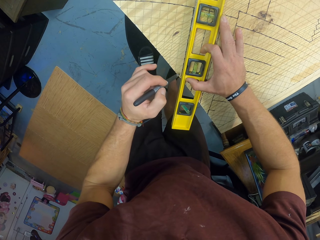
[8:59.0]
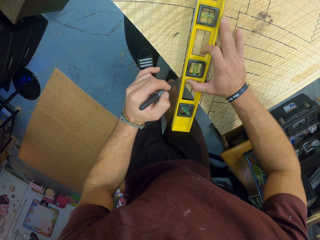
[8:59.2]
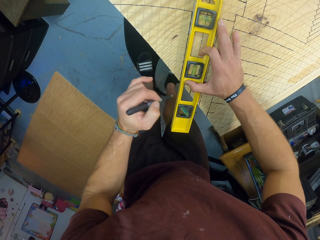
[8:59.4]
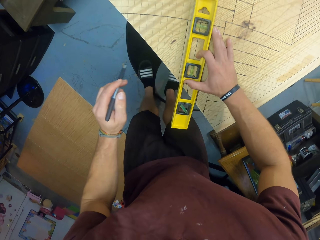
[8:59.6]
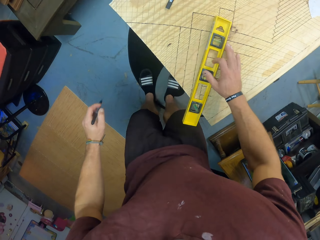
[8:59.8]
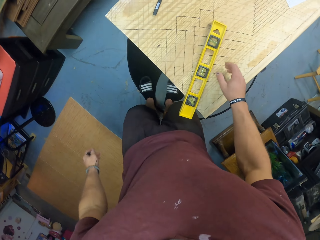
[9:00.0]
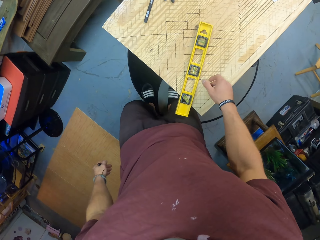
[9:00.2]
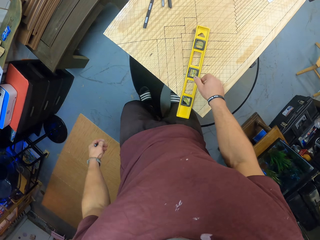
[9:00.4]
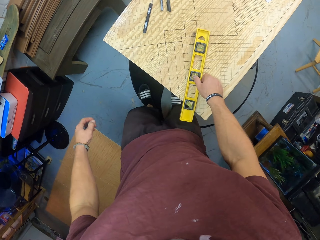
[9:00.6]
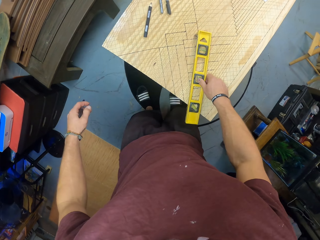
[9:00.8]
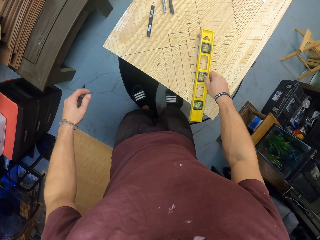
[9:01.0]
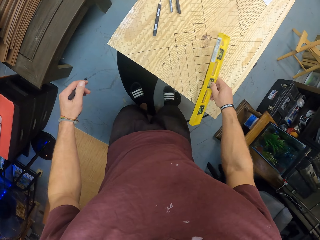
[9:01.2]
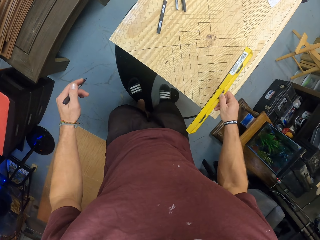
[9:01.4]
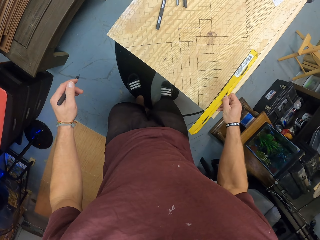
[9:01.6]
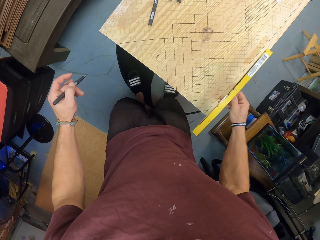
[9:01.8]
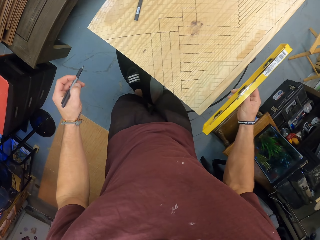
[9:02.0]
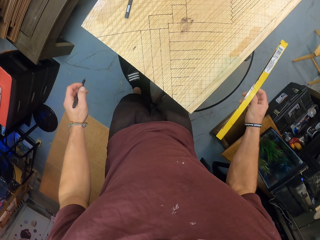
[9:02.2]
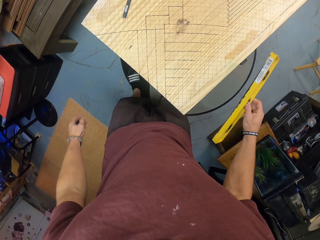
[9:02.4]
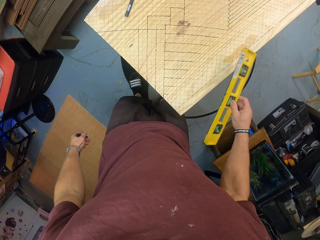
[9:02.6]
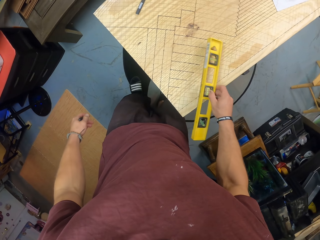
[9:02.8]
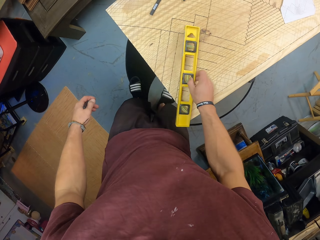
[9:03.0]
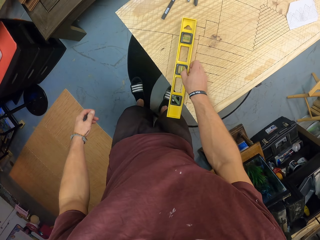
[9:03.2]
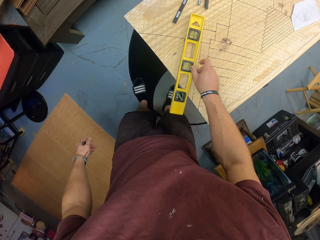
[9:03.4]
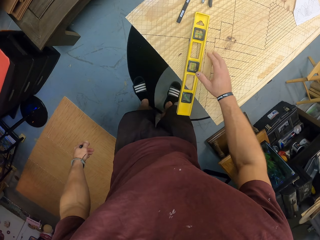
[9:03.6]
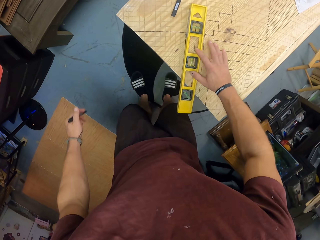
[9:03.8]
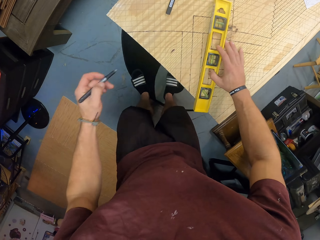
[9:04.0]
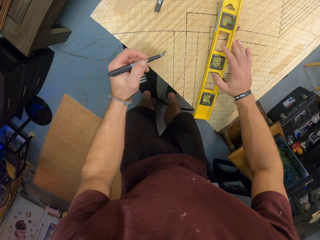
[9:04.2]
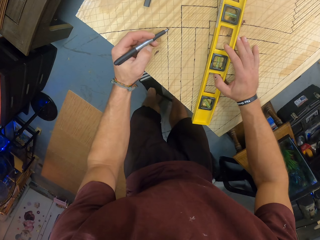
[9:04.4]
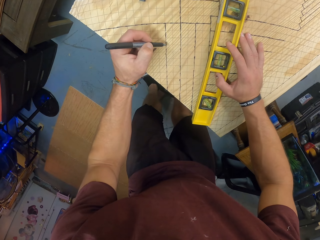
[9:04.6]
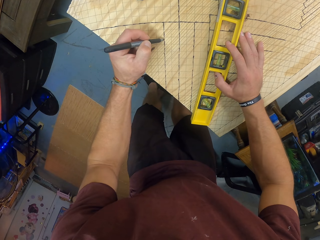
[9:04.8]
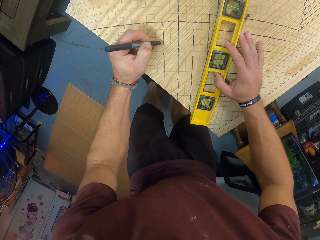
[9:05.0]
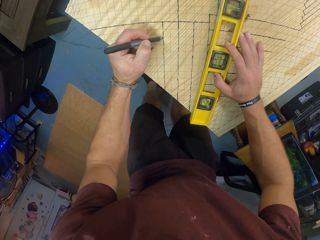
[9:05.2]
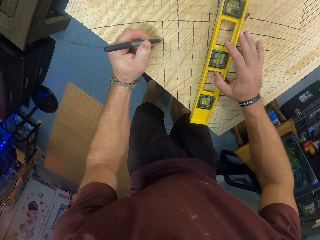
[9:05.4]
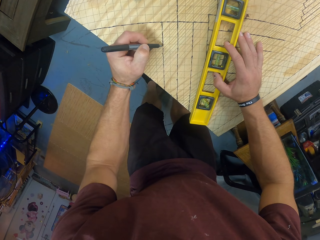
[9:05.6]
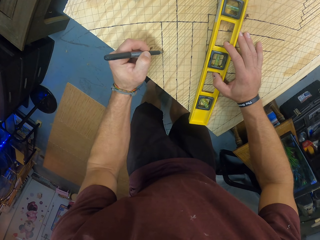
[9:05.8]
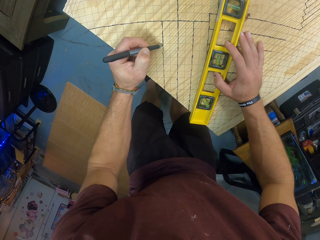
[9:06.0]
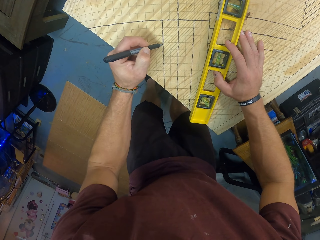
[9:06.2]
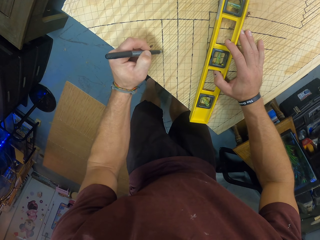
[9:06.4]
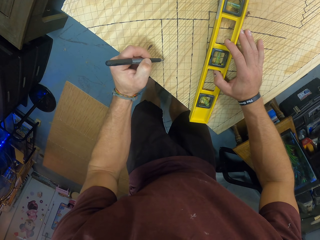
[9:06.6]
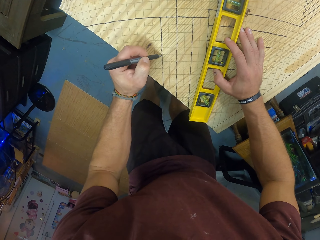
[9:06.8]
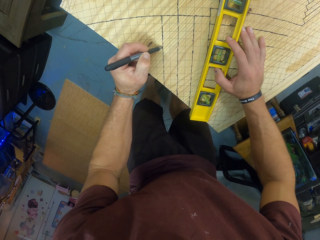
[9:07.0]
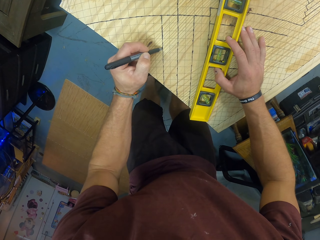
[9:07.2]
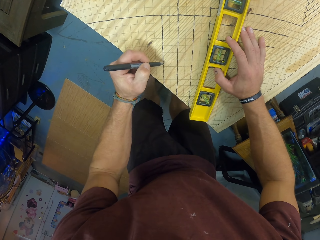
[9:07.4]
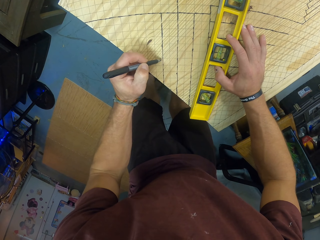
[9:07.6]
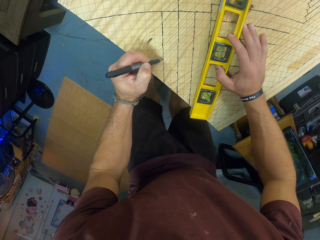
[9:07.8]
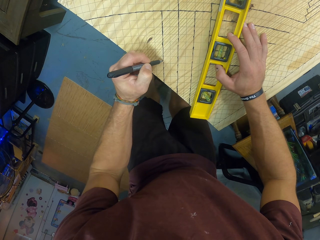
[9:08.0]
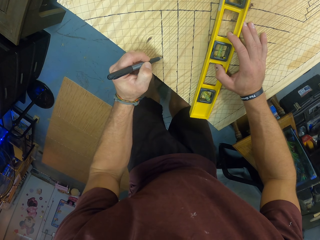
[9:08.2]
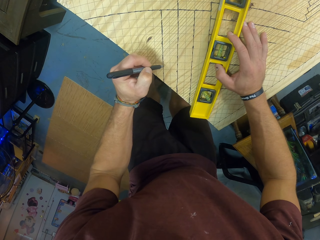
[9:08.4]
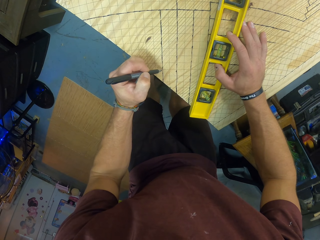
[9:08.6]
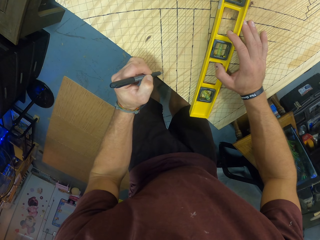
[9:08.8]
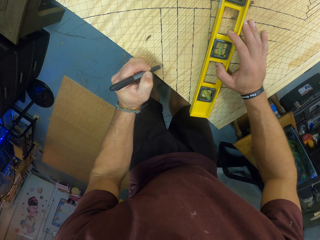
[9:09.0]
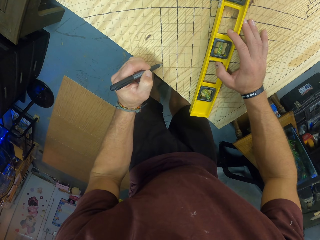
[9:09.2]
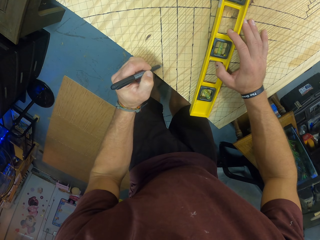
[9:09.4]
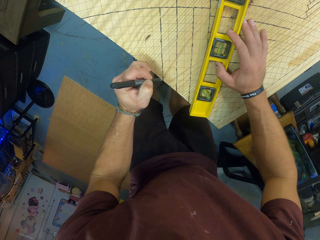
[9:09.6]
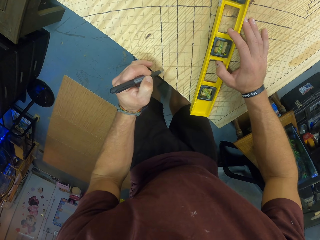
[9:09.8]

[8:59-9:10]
The camera wearer picks up the spirit level from the board with his right hand. He drops the spirit level on the board with his right hand. He paints a line on the board with the marker in his left hand.

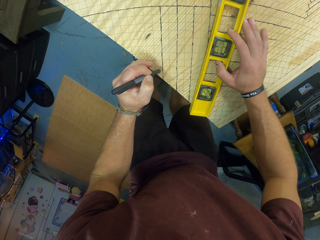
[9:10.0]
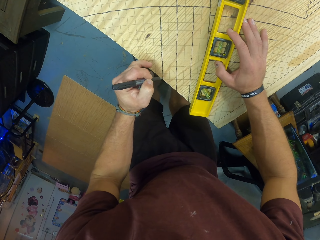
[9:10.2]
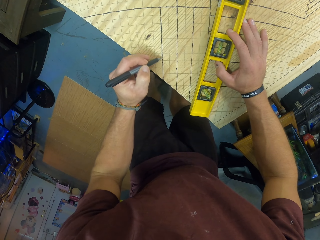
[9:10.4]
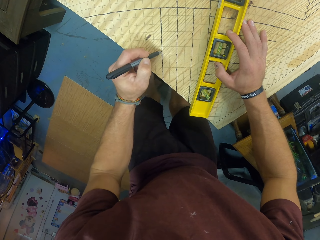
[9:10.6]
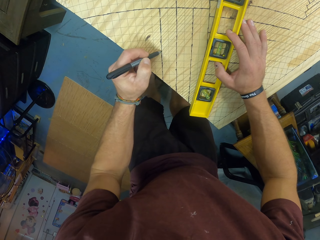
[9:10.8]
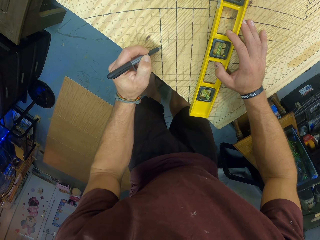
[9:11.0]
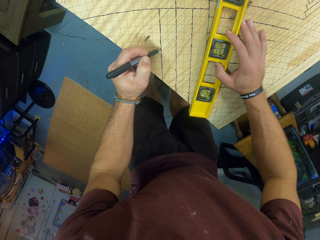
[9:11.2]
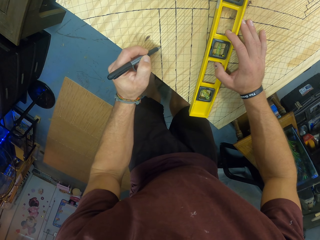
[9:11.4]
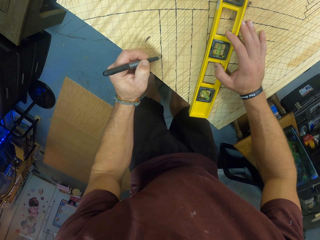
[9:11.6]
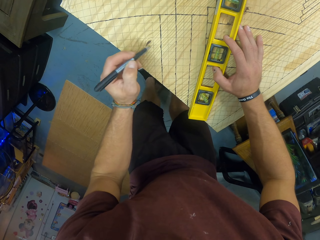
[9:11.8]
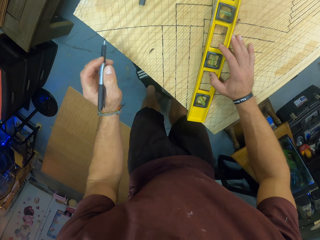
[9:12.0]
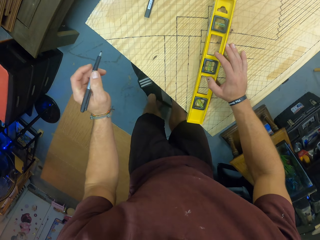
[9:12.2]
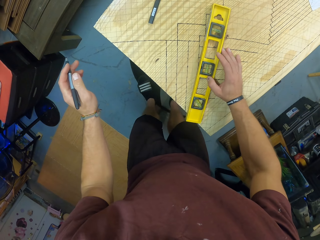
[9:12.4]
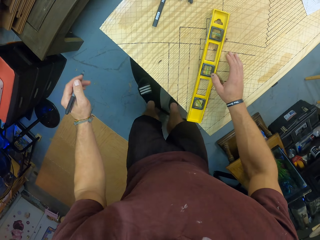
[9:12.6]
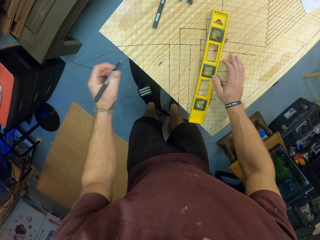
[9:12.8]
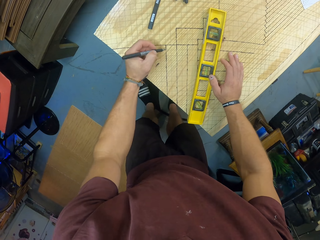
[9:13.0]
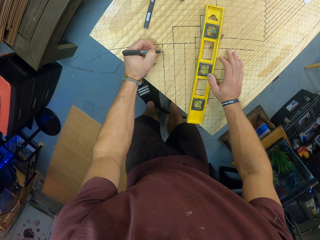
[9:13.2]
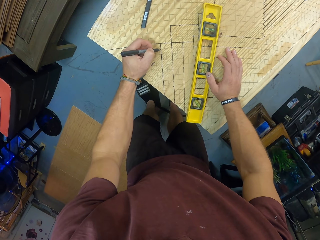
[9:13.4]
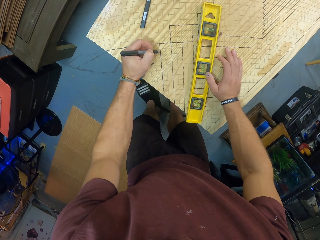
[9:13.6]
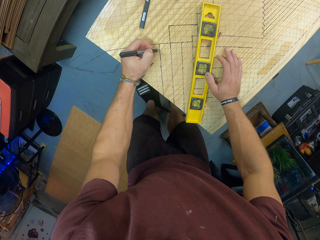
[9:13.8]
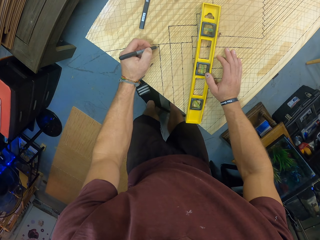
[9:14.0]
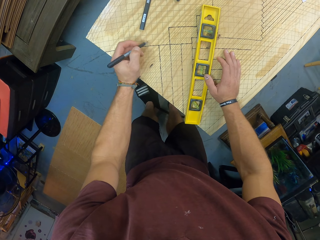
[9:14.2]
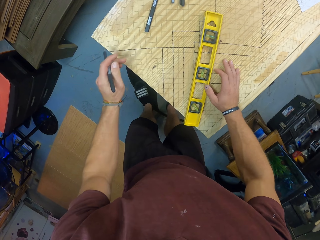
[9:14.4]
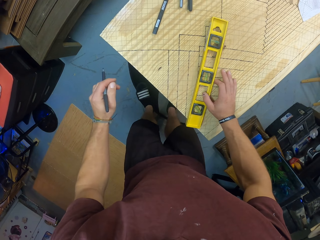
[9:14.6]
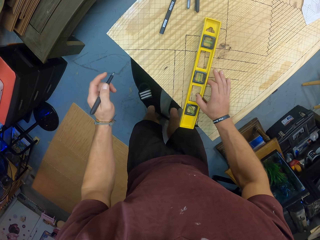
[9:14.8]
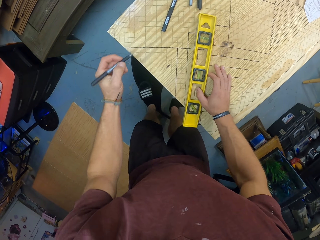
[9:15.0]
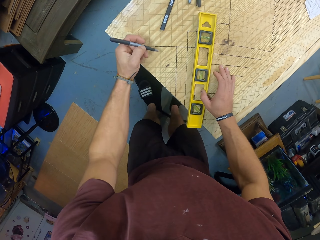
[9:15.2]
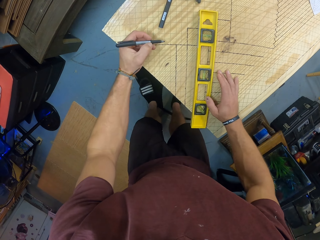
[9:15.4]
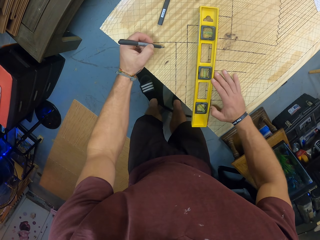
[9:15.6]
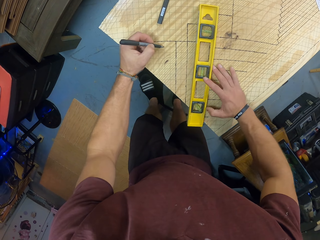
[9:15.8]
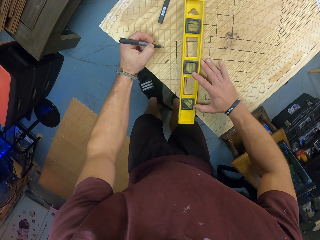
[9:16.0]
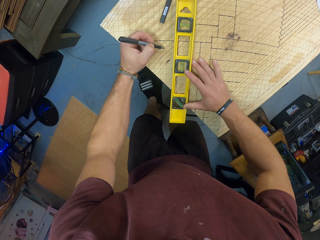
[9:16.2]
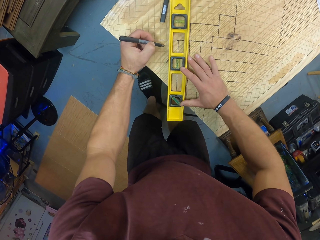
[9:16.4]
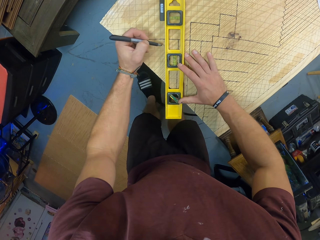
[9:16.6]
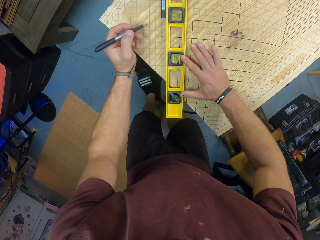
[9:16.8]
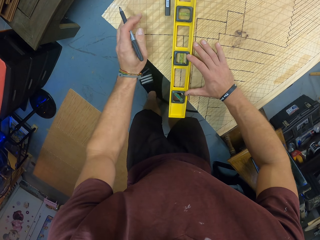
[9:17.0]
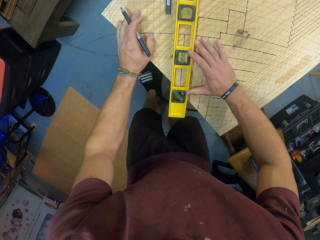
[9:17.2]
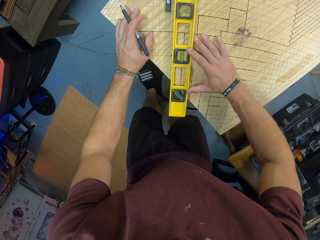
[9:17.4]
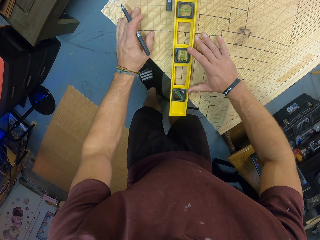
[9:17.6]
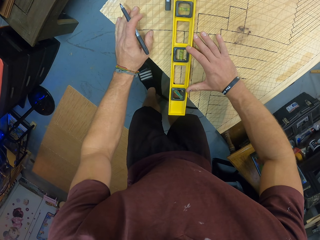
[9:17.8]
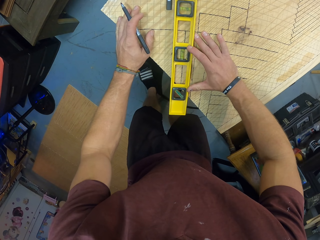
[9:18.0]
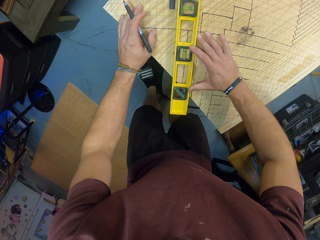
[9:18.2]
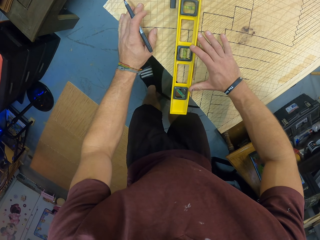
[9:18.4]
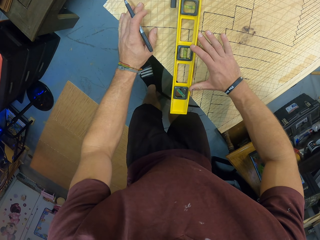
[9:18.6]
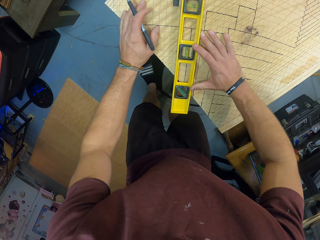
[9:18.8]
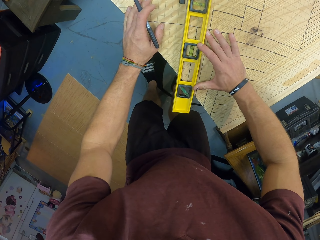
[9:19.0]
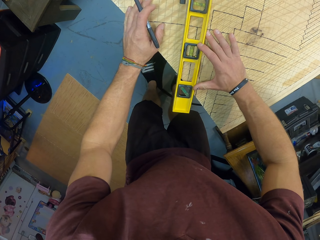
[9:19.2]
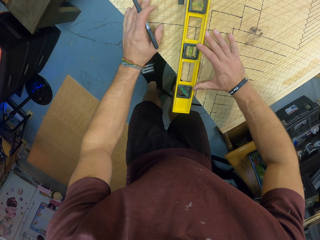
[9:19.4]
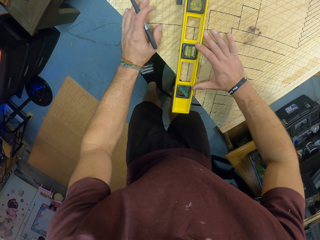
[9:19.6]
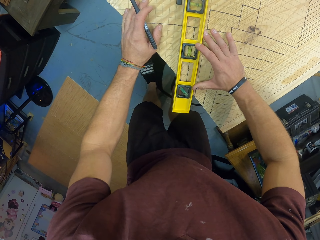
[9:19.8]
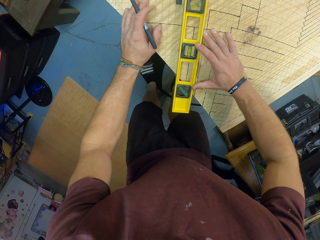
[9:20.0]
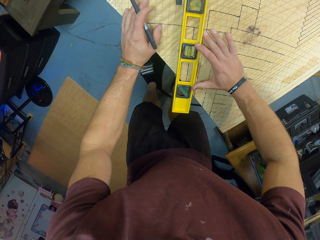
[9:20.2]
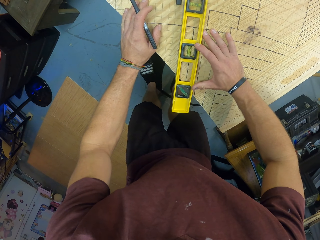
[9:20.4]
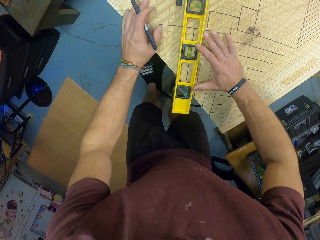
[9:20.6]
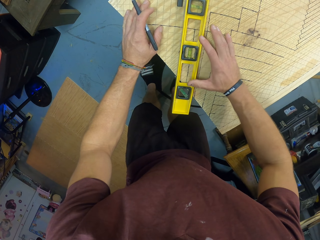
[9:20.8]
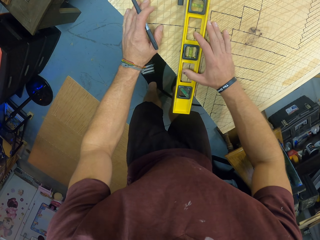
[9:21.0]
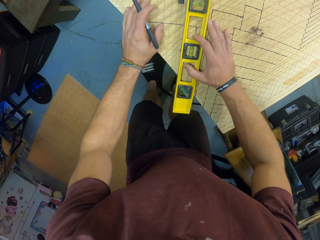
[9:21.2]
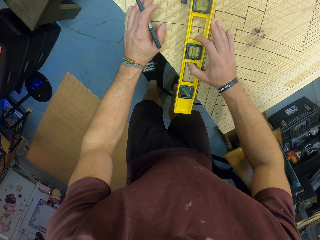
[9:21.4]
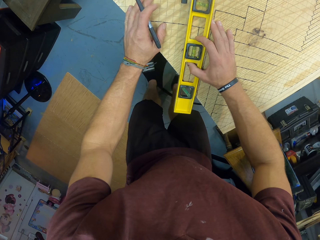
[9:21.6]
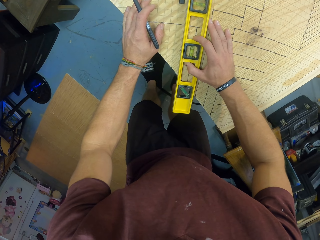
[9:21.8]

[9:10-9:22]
The camera wearer touches the wooden slab with his left hand. He measures the board with a construction level ruler.
